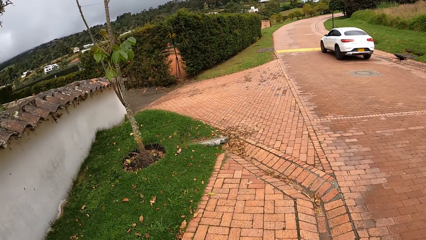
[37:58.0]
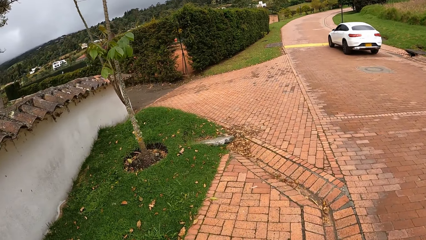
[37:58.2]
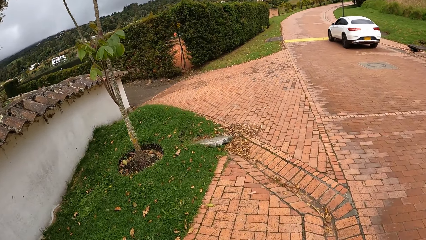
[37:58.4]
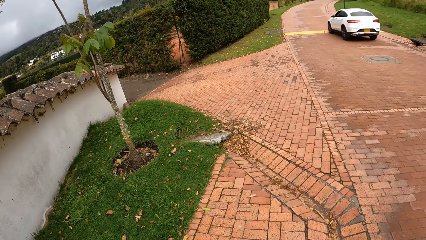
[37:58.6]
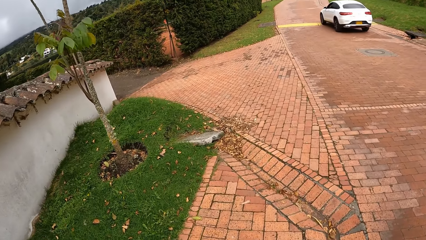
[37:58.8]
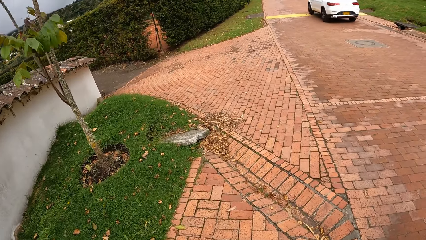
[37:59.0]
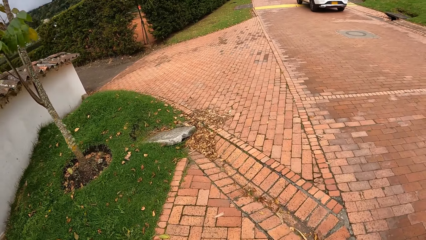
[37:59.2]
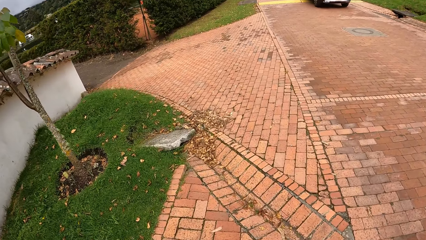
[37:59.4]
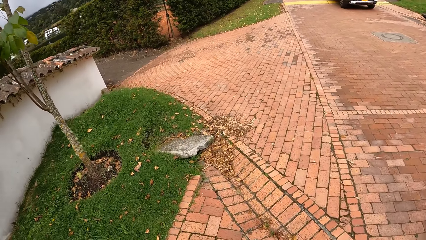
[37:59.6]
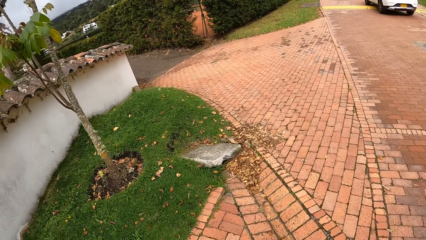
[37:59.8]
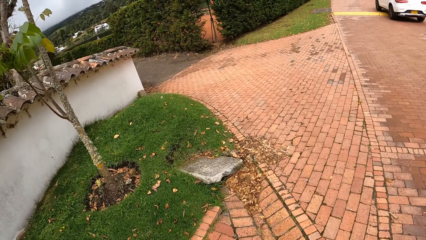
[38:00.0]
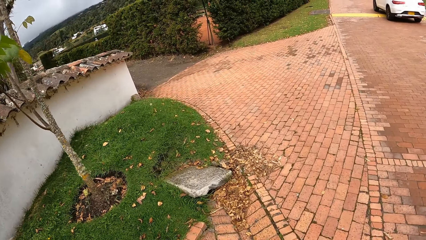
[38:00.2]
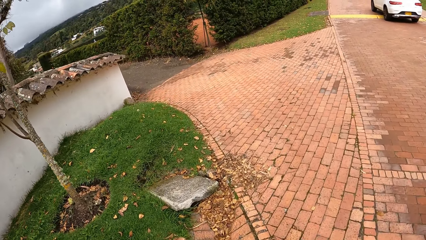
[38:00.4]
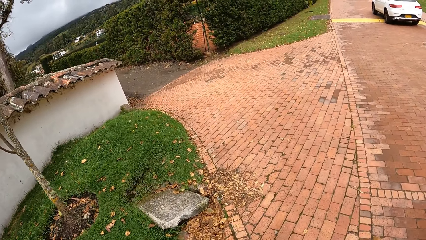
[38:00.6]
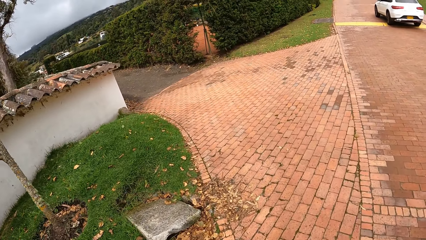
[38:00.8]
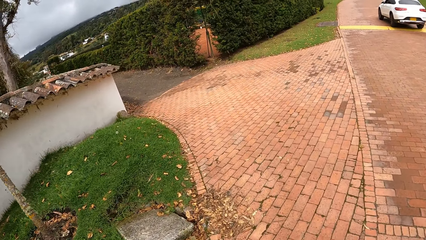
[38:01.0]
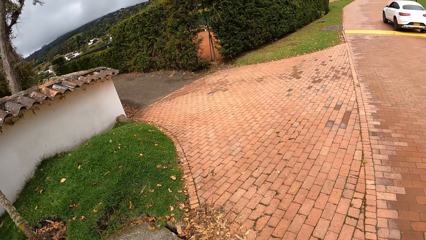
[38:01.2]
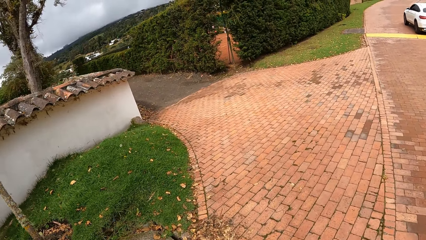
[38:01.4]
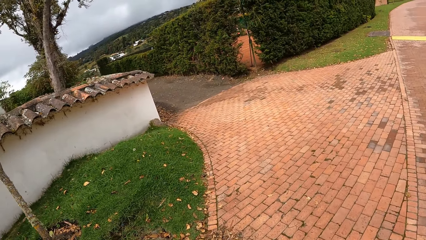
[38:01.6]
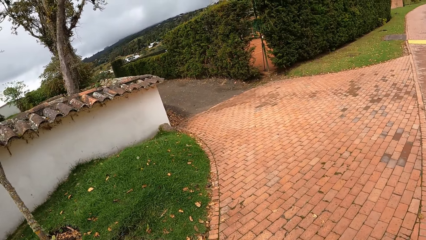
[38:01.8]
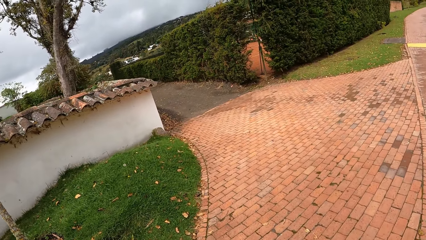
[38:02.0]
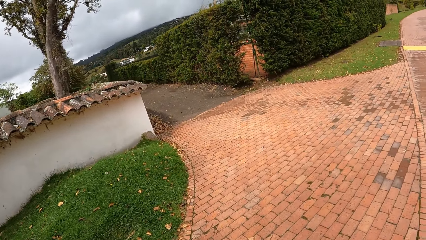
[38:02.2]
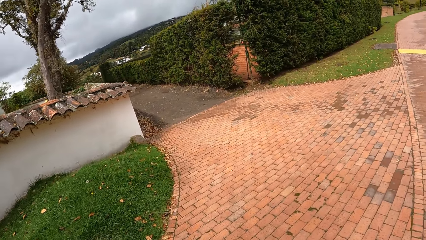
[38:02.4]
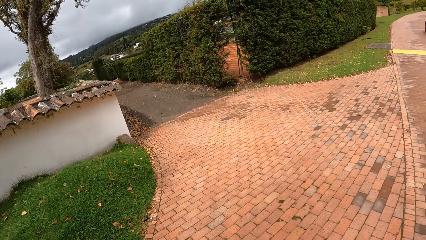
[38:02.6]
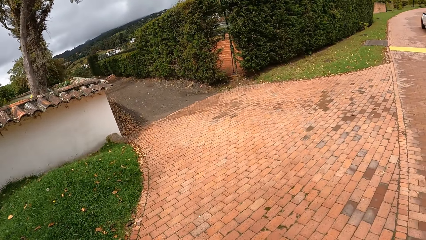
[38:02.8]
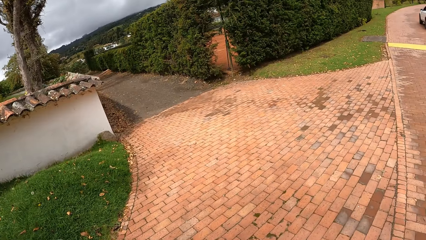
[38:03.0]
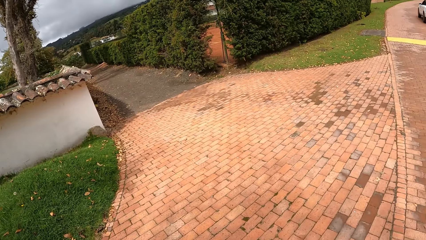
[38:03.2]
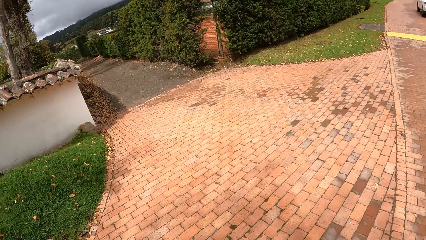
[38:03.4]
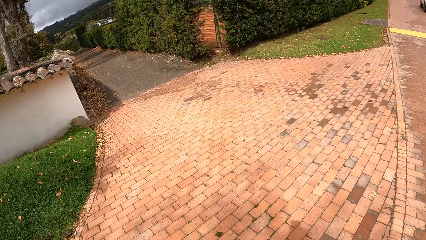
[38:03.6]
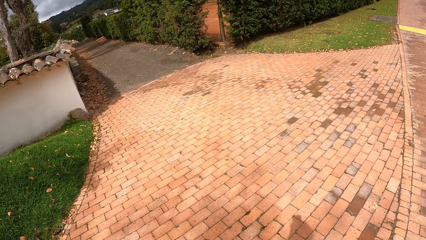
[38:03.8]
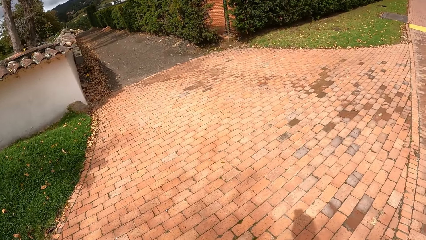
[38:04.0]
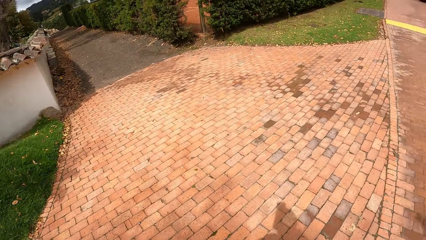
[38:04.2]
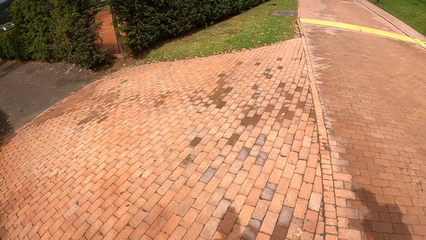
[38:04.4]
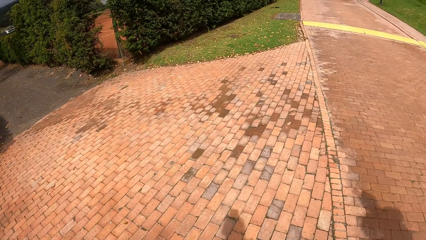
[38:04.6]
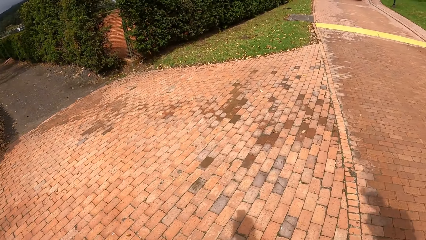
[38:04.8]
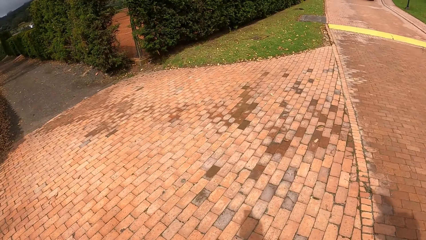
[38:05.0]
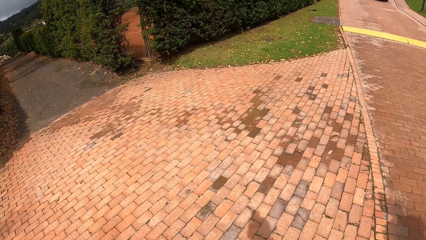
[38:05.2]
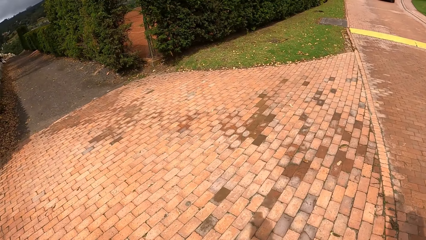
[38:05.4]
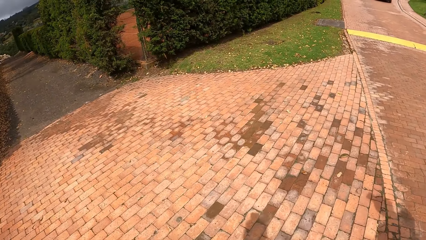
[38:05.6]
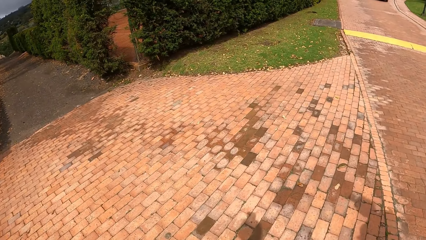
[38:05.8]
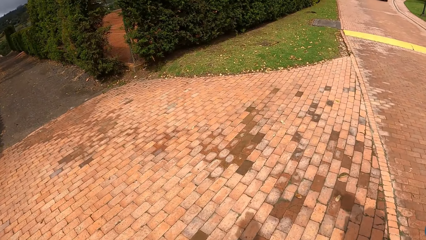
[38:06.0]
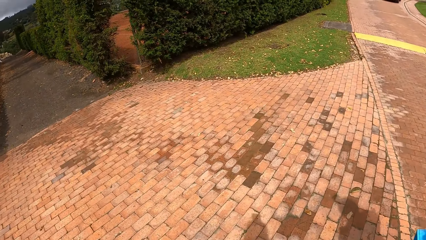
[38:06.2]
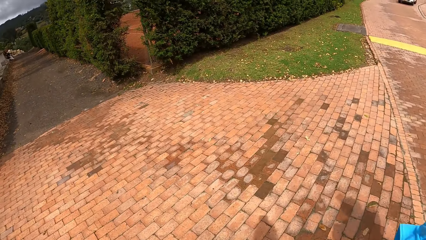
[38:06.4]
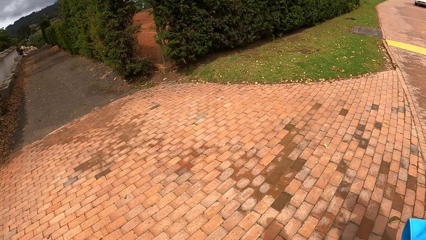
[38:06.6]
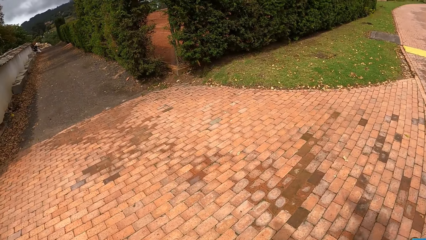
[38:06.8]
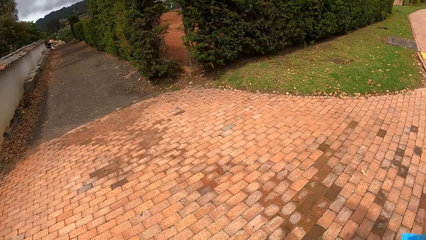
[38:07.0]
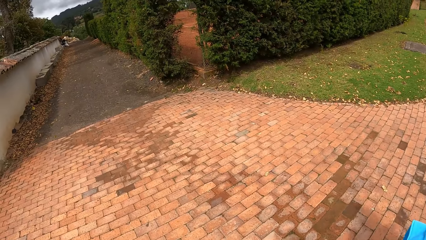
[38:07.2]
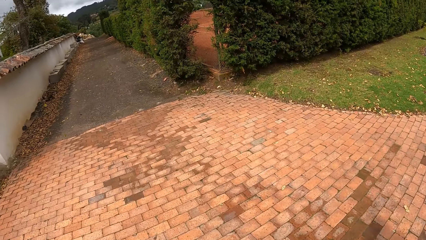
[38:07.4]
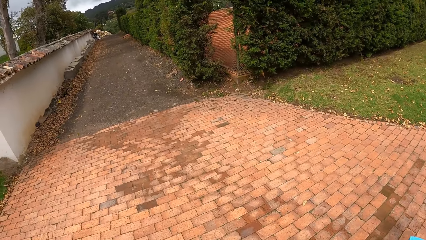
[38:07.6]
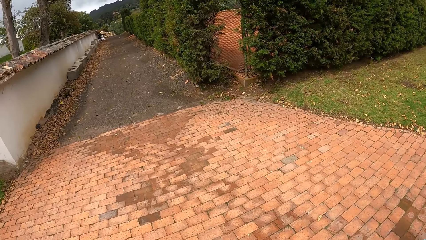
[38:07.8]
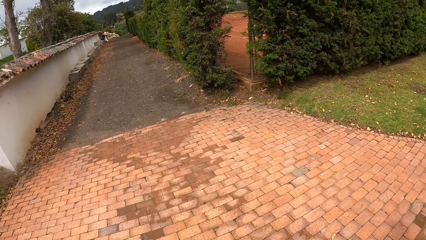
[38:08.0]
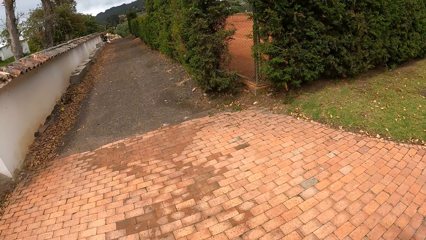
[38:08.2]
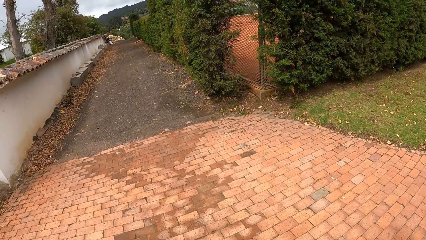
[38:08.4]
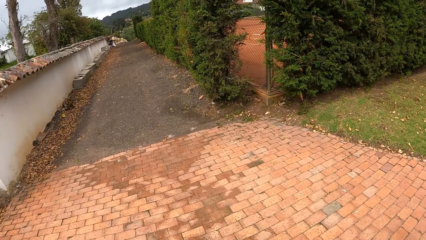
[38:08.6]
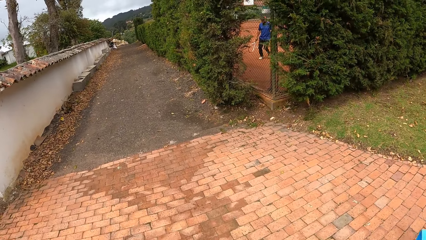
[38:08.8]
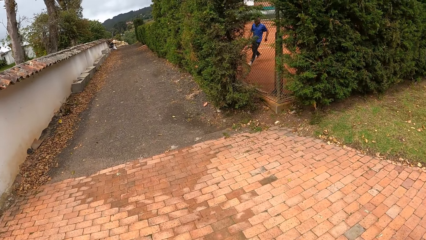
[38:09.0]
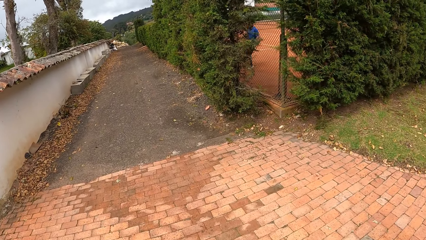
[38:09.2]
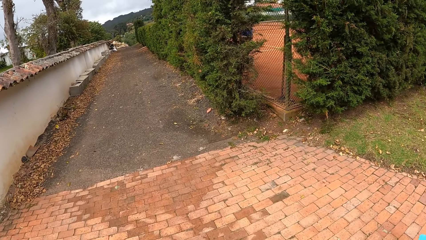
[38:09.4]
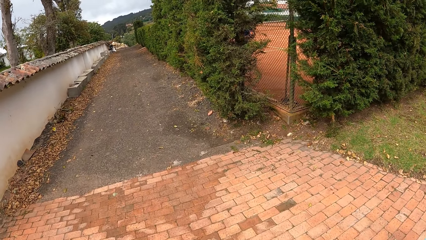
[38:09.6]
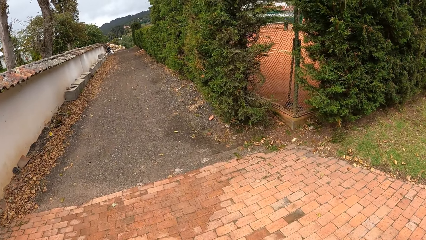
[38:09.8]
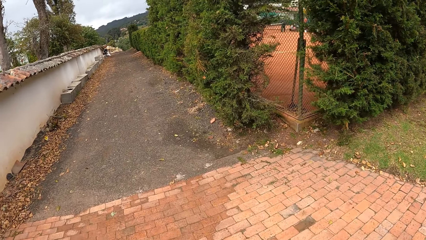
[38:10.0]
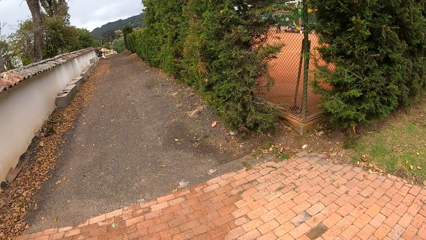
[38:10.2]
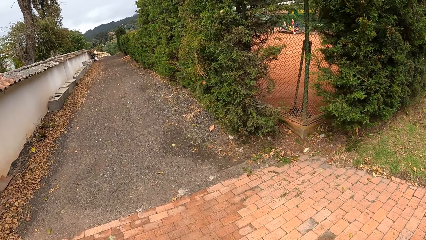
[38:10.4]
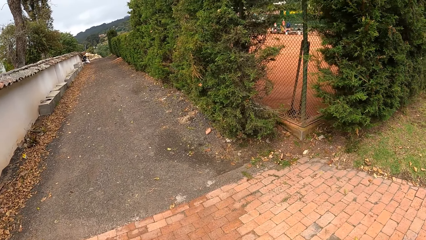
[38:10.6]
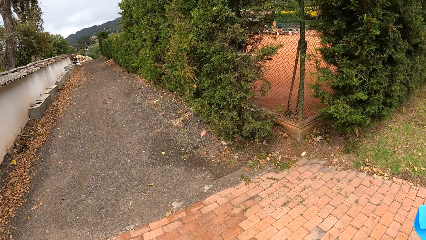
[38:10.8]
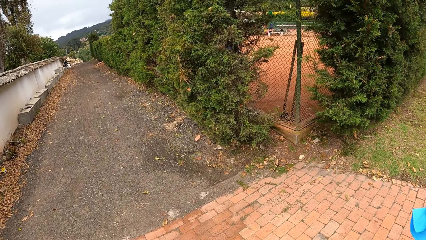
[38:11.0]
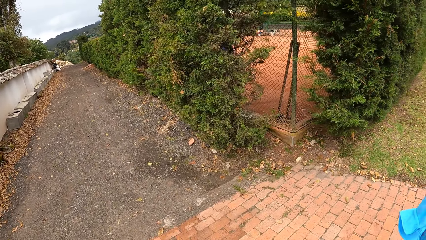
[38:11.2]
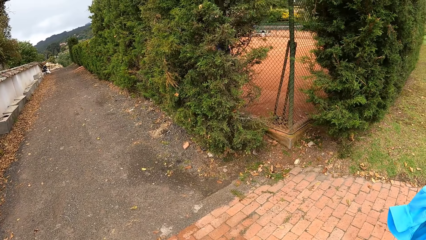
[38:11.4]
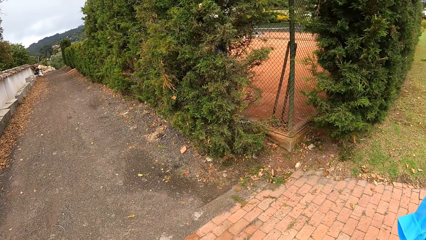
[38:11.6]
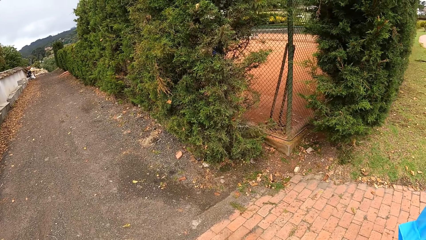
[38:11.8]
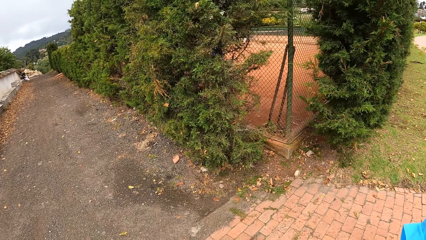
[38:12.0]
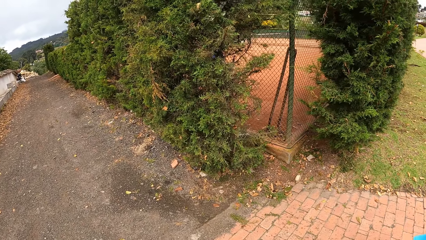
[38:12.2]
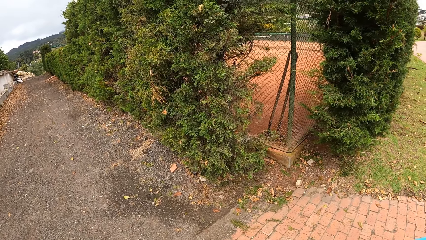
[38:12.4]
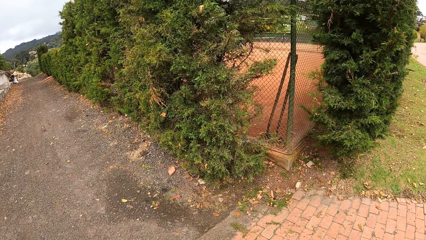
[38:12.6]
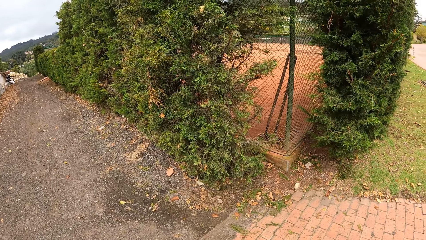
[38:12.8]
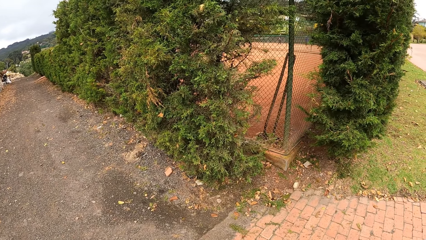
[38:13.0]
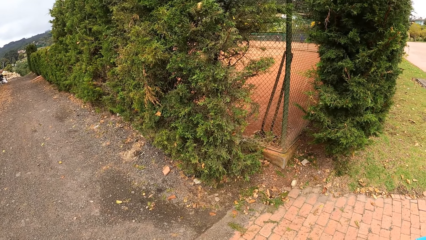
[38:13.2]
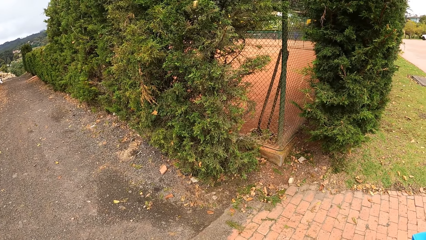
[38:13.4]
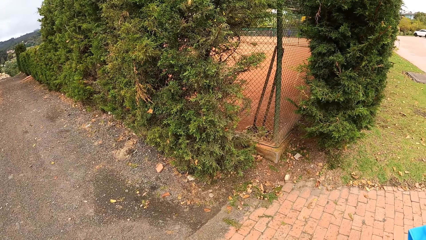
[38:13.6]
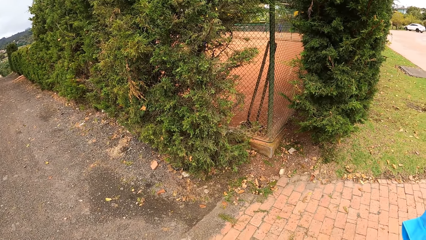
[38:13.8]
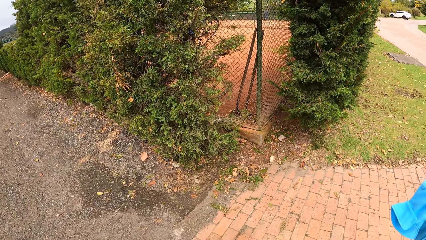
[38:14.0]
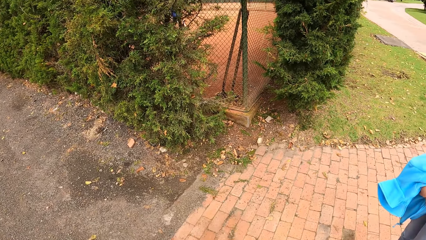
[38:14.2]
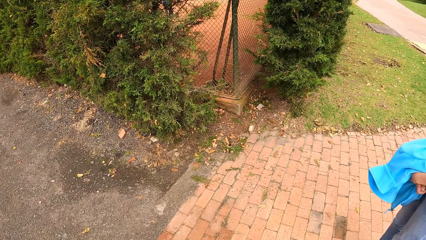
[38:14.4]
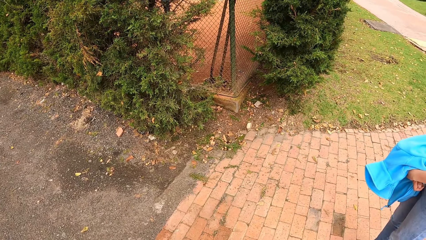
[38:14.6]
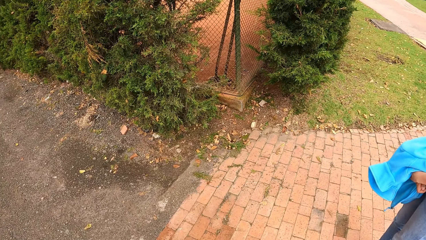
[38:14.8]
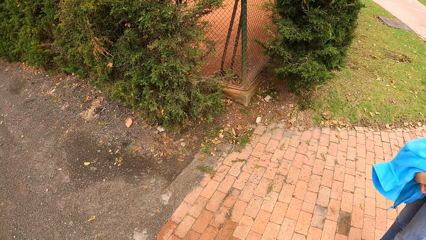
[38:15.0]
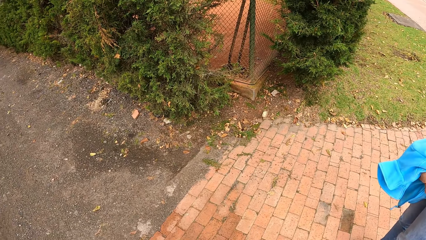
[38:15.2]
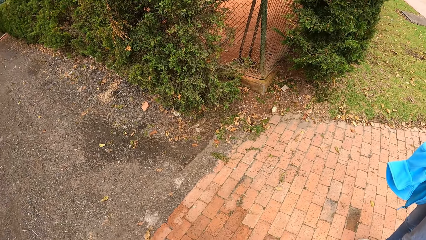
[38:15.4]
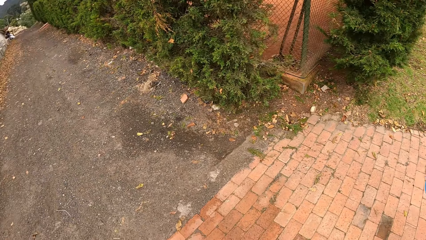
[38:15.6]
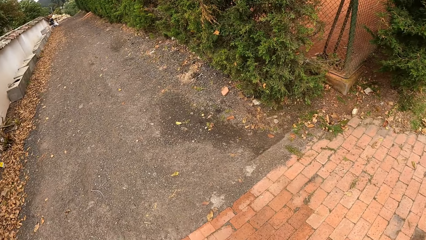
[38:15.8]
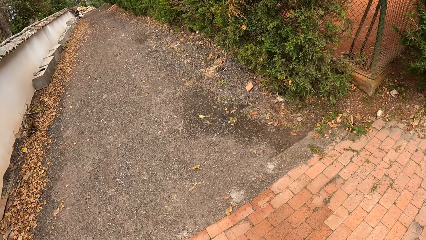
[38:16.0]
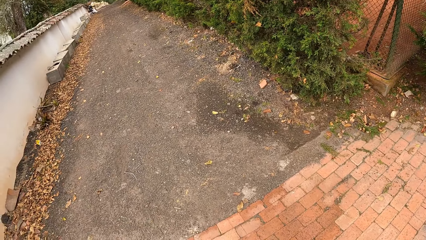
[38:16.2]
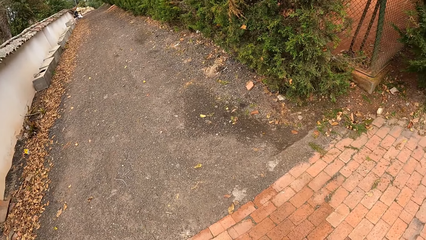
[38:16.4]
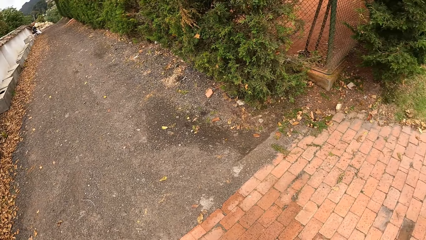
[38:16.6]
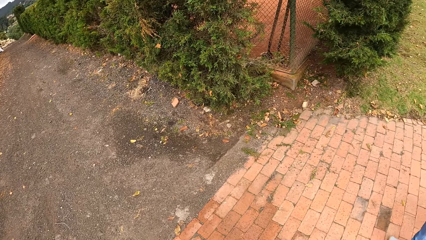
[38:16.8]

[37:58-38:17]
The camera wearer turns left. They look through the fence.
